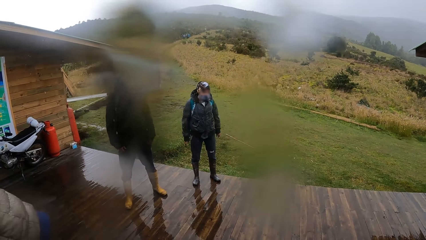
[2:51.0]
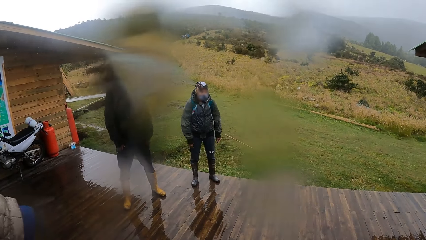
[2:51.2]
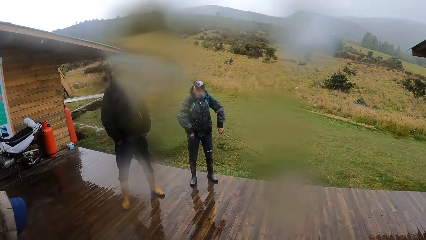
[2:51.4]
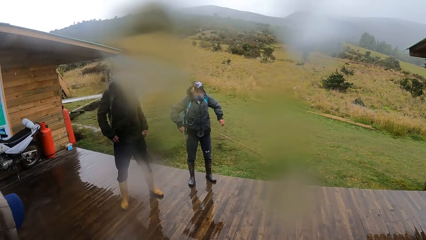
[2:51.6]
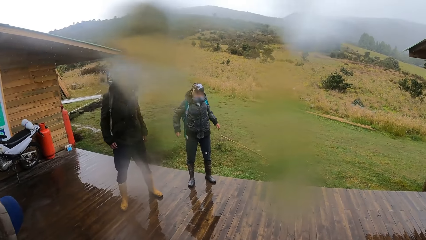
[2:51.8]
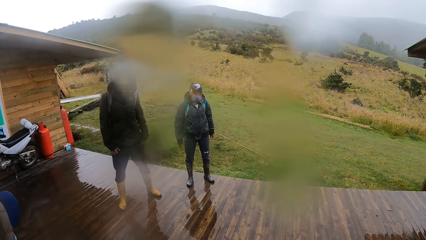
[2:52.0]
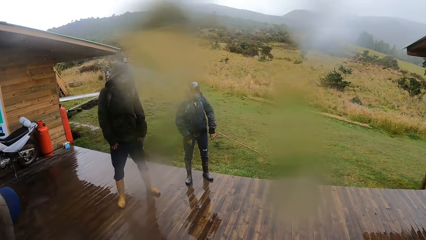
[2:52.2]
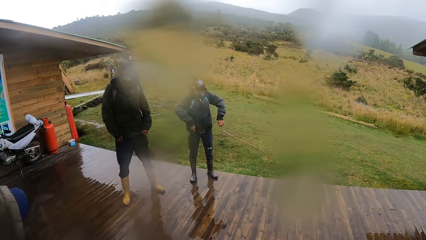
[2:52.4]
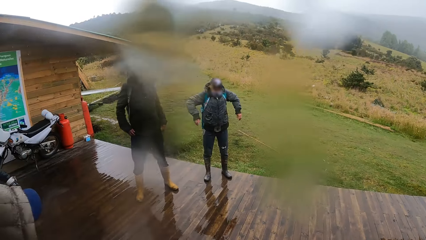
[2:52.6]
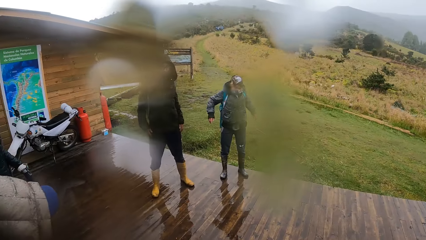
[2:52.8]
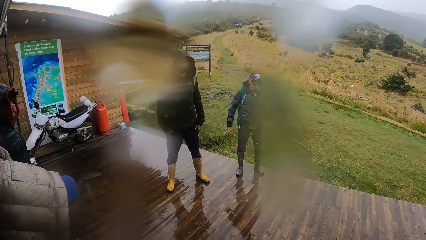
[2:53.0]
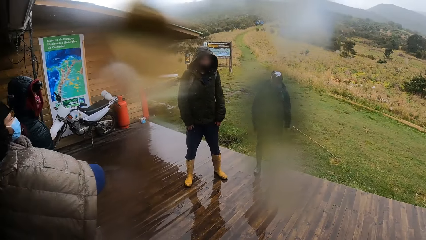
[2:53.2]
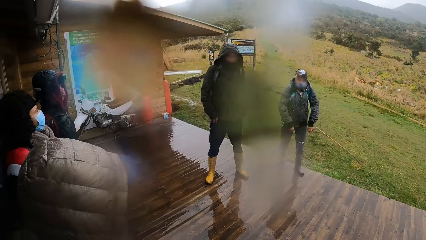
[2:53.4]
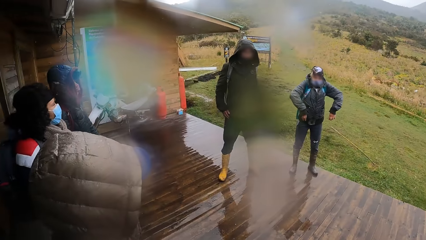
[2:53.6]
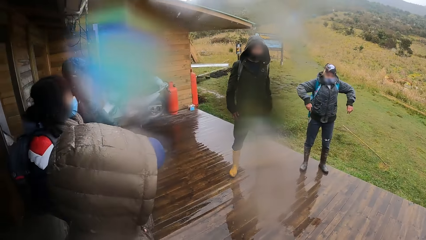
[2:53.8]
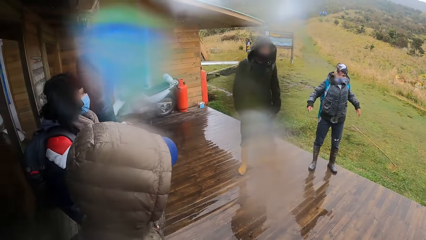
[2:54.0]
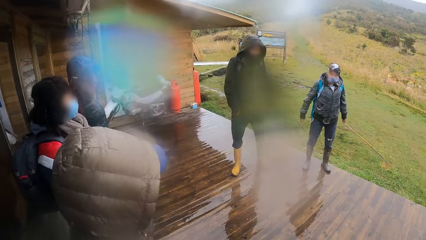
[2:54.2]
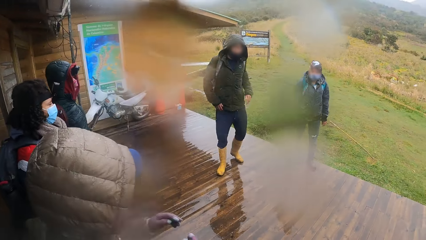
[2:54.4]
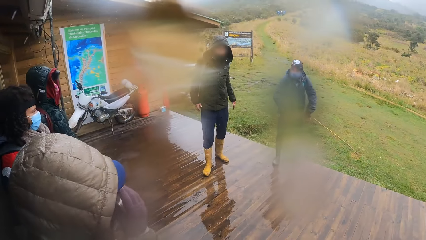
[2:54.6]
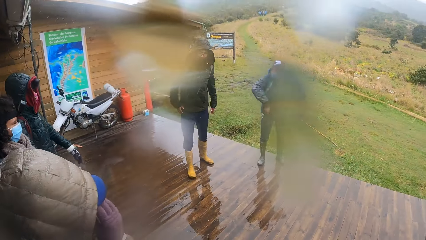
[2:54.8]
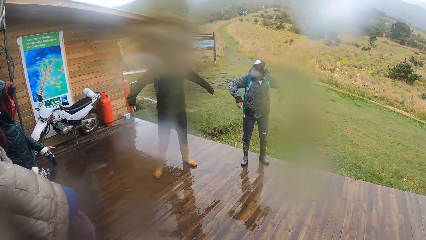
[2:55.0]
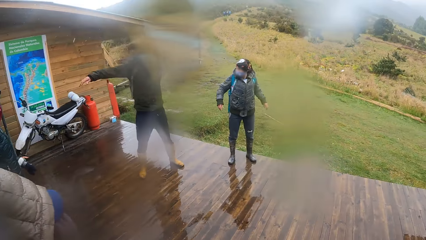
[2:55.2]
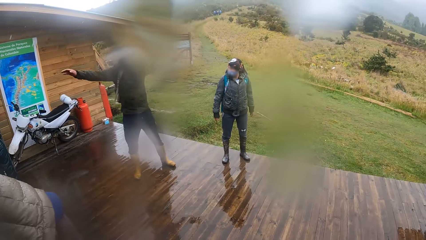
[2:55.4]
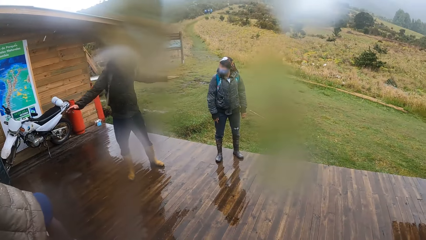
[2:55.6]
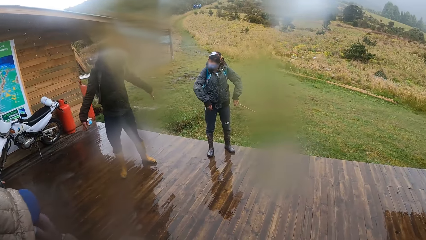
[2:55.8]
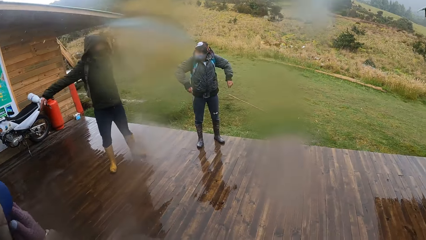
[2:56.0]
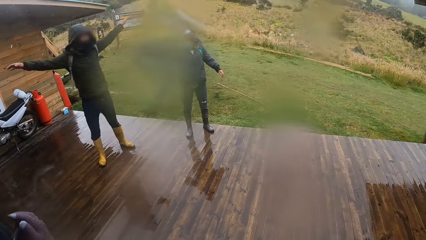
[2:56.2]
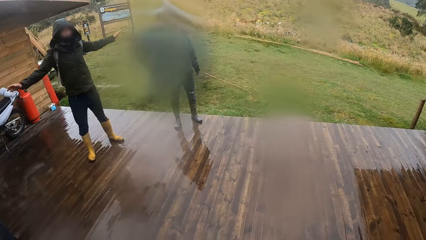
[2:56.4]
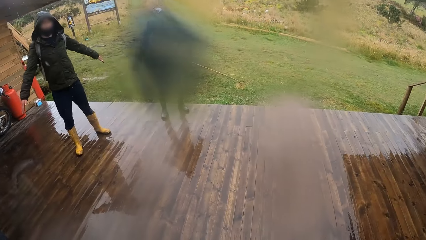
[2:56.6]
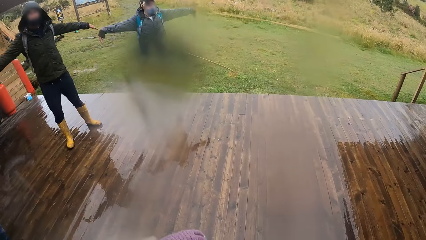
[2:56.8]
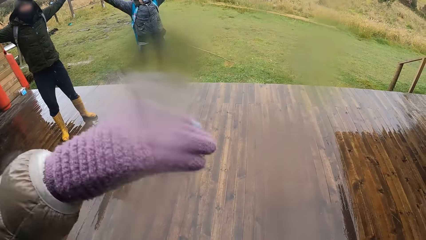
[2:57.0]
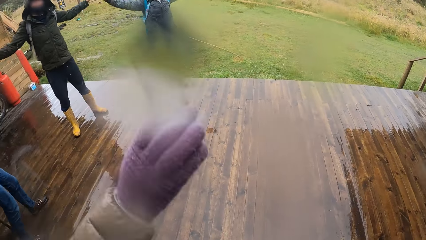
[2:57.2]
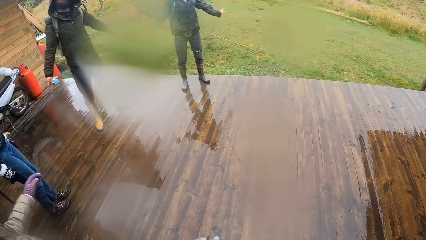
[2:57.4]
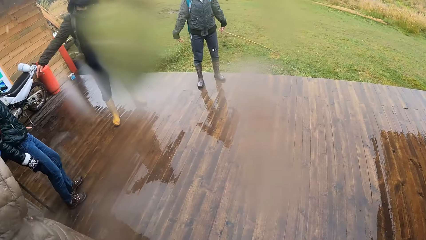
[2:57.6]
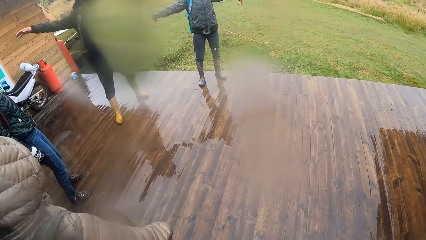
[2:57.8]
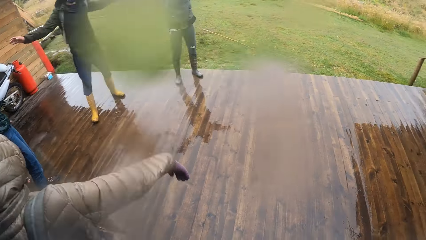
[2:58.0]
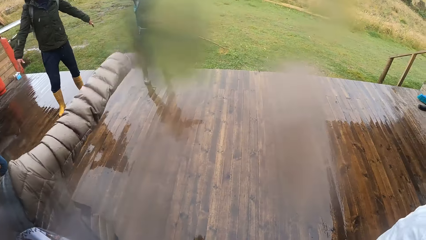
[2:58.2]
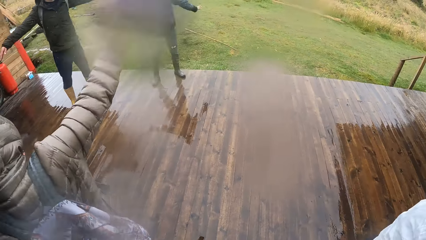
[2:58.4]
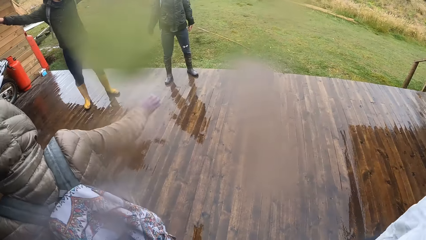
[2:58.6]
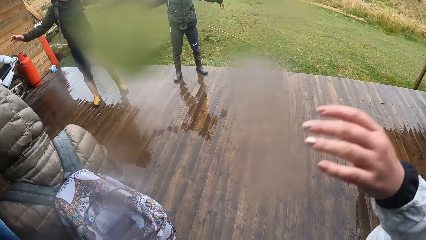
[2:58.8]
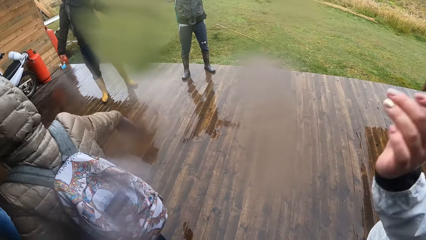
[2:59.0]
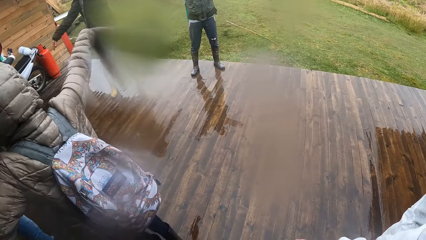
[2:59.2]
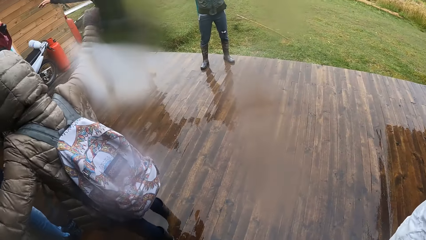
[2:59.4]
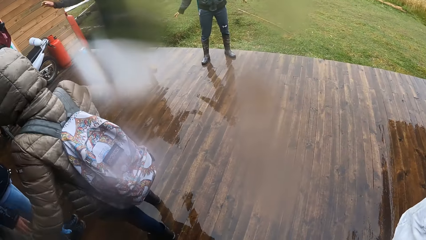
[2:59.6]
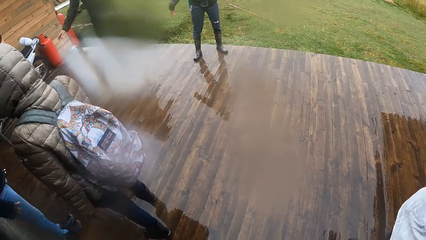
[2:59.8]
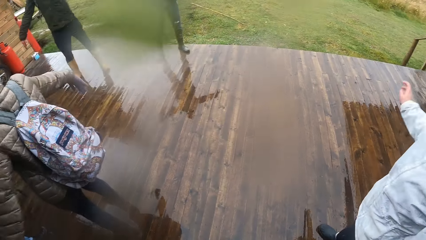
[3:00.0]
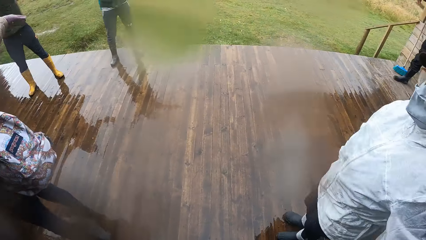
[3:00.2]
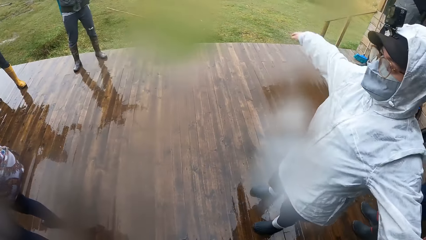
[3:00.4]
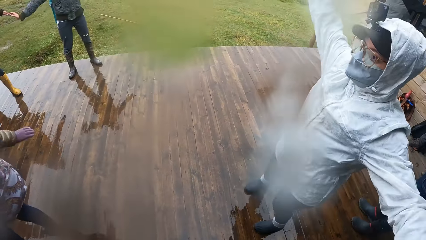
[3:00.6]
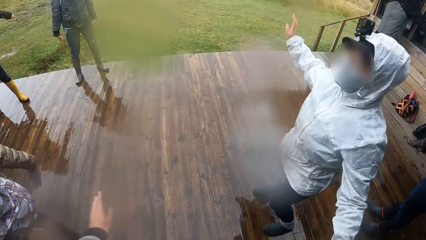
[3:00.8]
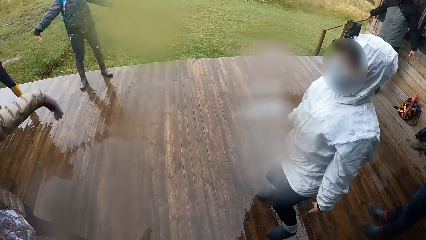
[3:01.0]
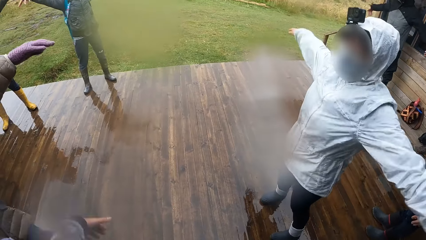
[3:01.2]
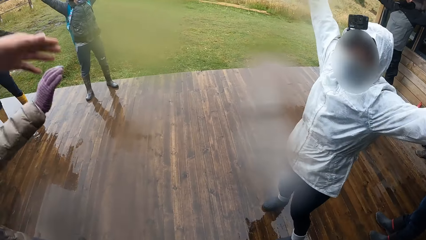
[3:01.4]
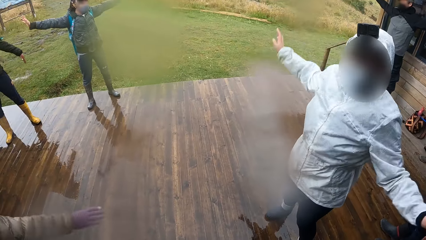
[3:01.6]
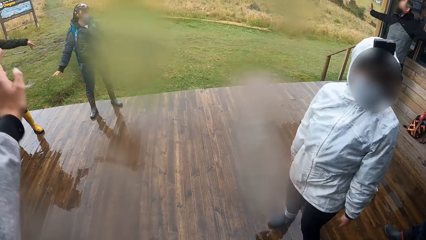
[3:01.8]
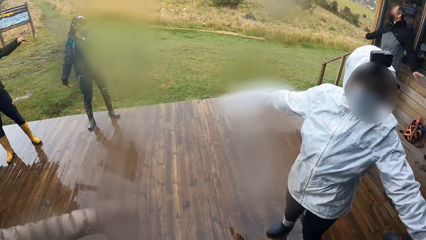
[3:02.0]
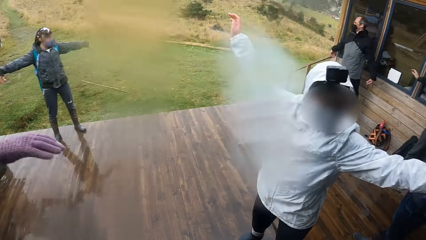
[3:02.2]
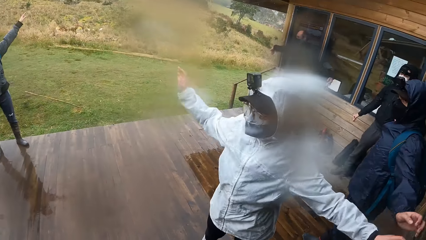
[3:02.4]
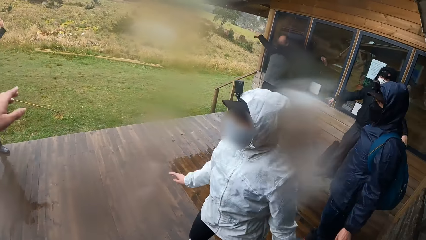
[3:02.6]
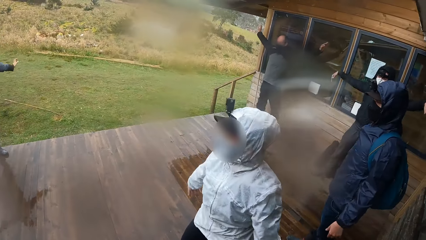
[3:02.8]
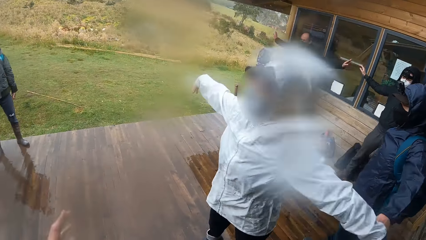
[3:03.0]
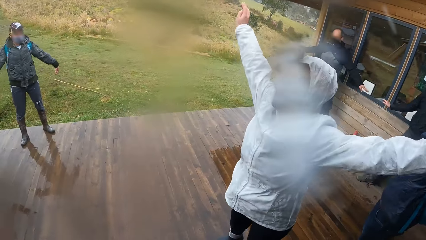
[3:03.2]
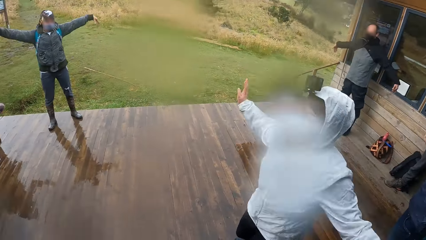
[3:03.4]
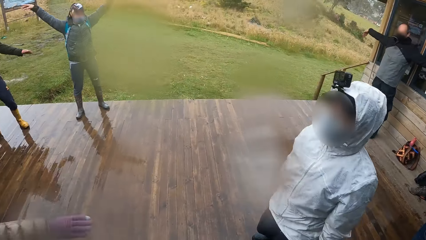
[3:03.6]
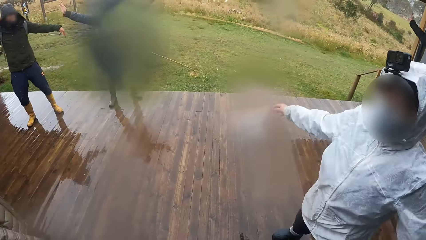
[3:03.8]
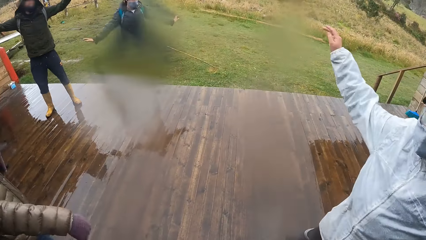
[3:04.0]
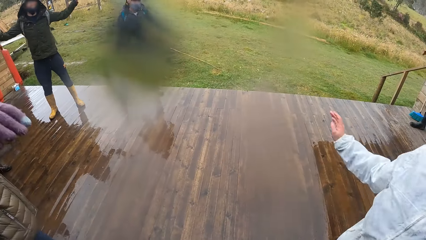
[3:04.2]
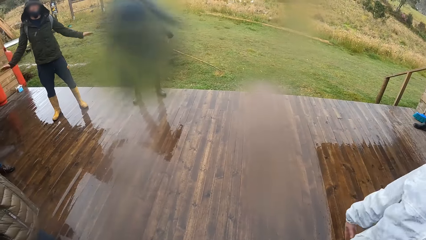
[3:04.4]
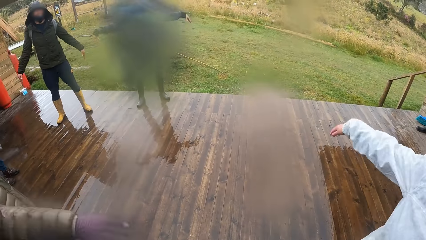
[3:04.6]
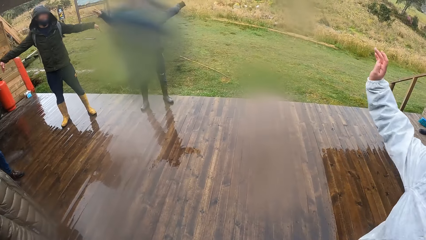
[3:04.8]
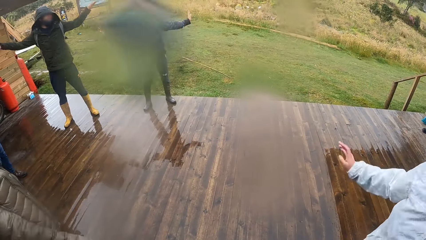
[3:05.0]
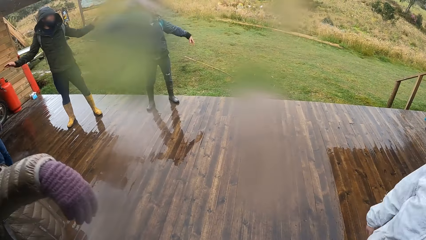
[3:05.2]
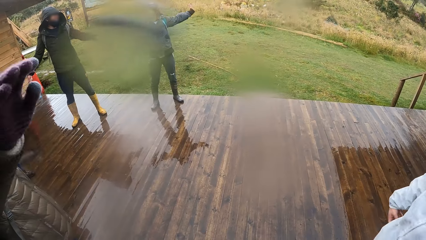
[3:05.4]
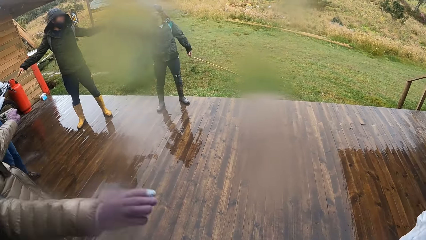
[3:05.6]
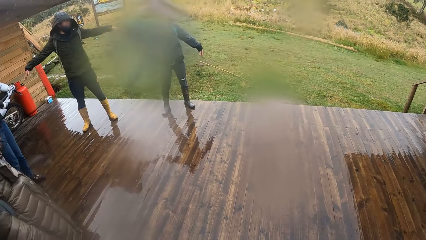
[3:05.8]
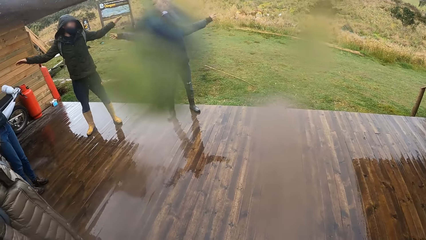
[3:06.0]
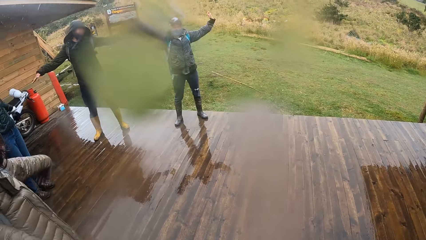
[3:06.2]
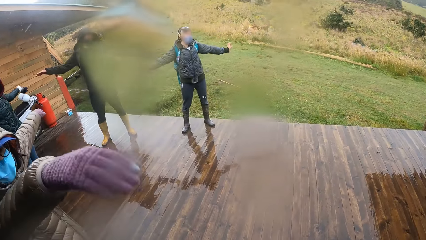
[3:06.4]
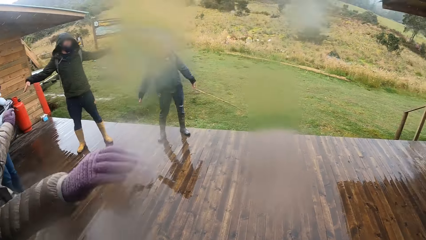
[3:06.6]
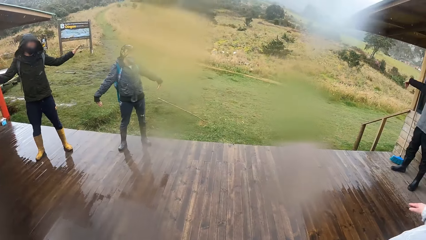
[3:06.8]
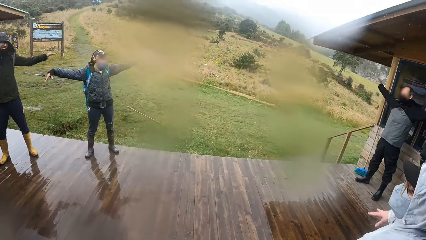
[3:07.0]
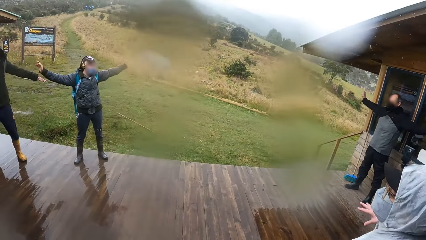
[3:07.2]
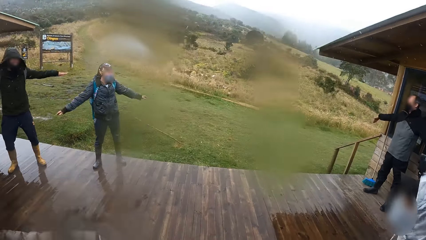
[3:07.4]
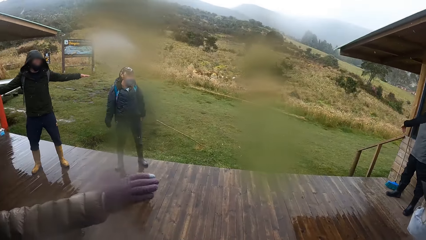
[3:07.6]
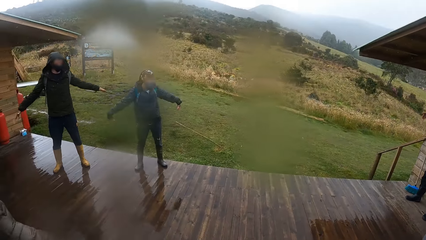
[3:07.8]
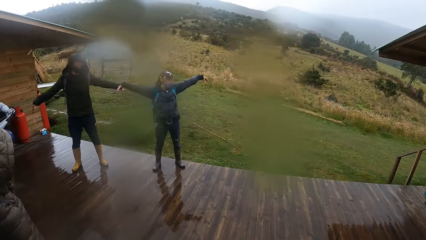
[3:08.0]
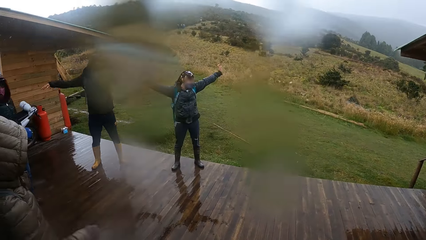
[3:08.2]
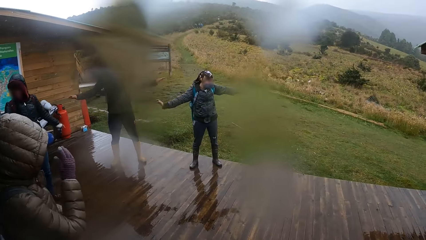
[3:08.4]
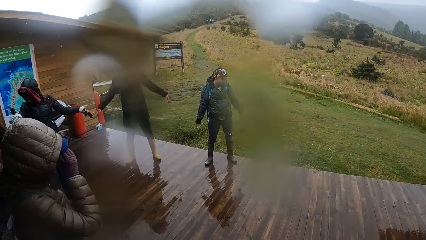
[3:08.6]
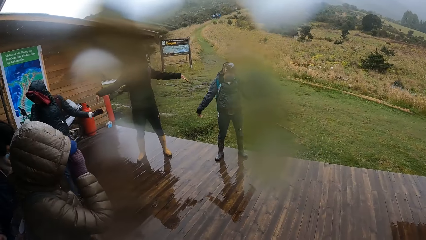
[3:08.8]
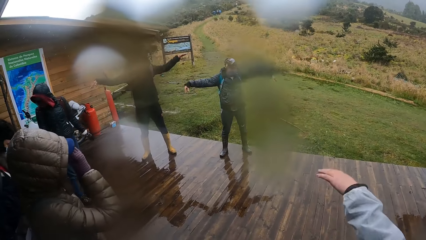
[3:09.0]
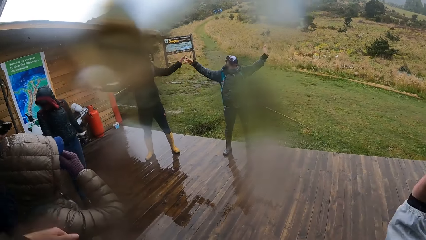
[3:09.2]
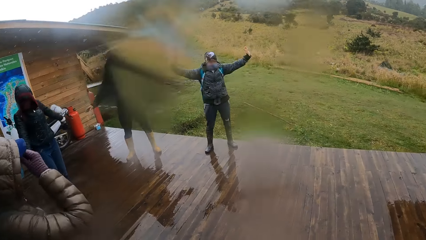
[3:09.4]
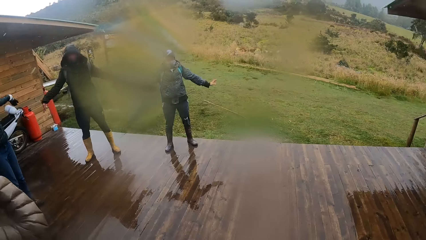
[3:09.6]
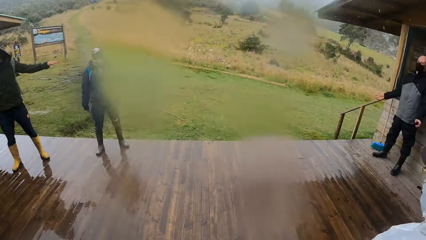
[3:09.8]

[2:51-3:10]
A woman swings her hands. Another woman exercises her body with the group of people. A third woman exercises her body with the group of people.
